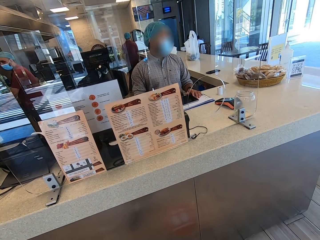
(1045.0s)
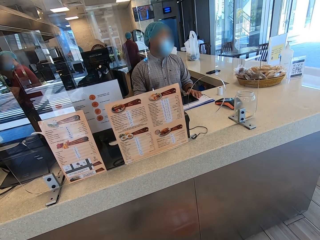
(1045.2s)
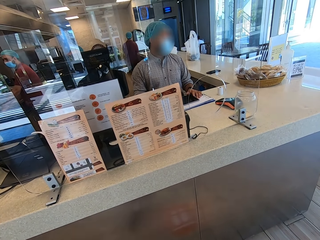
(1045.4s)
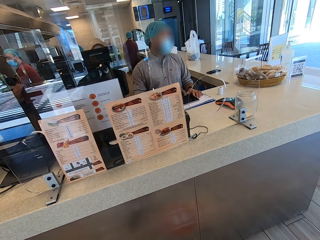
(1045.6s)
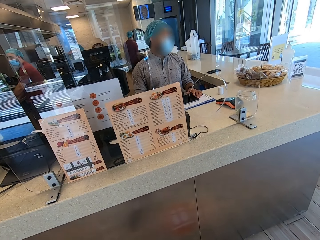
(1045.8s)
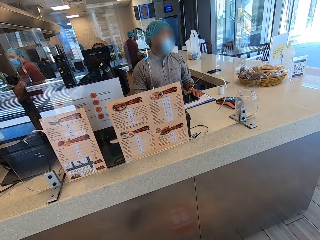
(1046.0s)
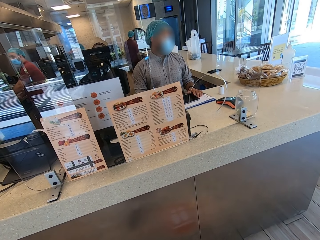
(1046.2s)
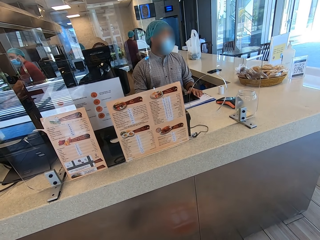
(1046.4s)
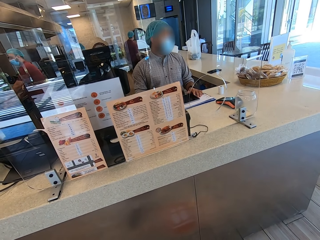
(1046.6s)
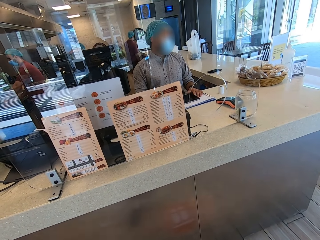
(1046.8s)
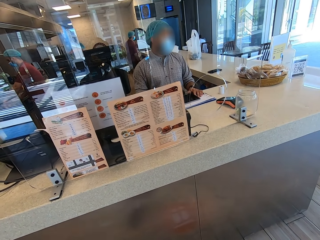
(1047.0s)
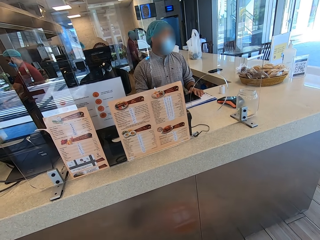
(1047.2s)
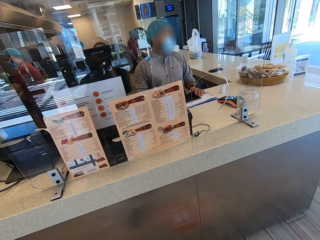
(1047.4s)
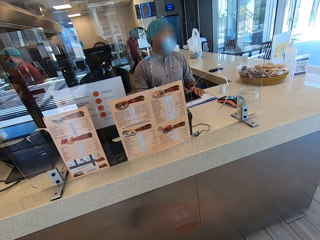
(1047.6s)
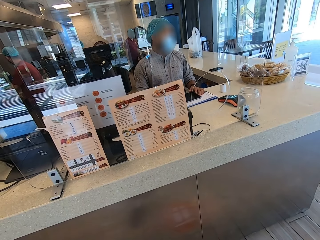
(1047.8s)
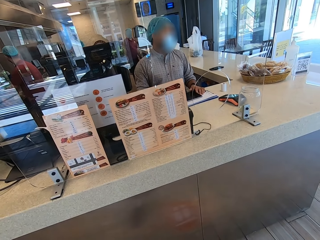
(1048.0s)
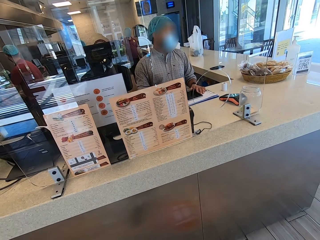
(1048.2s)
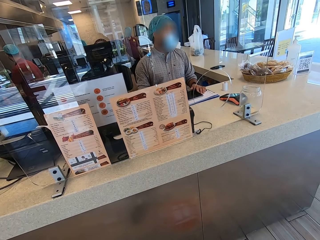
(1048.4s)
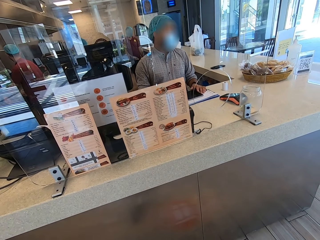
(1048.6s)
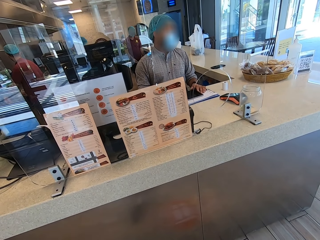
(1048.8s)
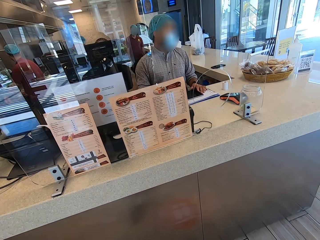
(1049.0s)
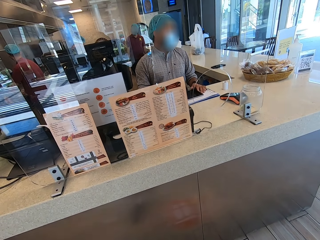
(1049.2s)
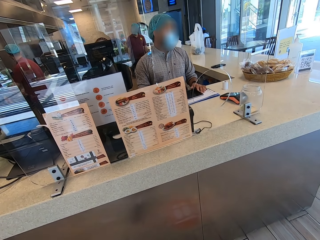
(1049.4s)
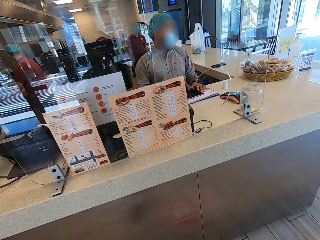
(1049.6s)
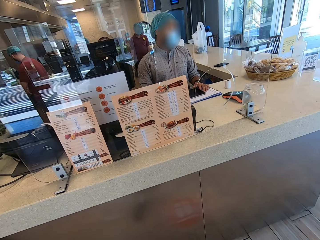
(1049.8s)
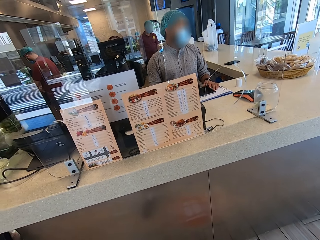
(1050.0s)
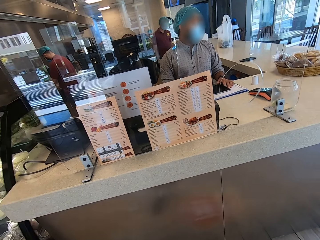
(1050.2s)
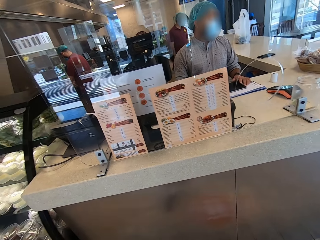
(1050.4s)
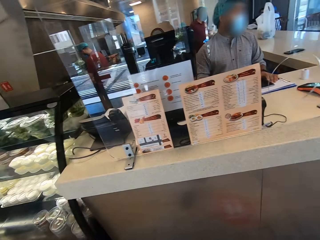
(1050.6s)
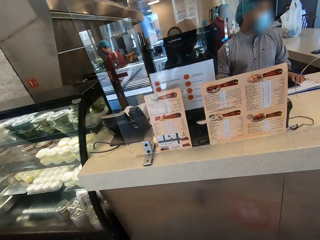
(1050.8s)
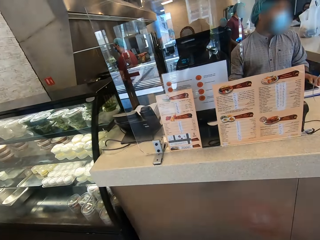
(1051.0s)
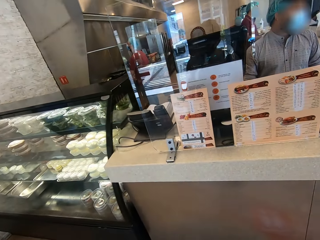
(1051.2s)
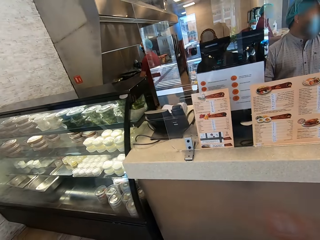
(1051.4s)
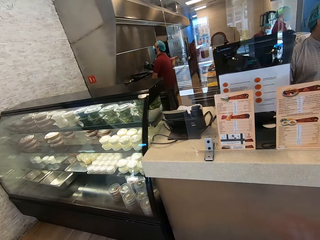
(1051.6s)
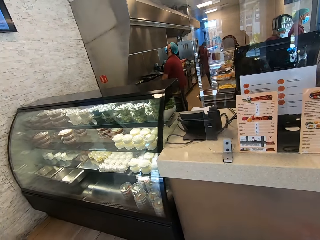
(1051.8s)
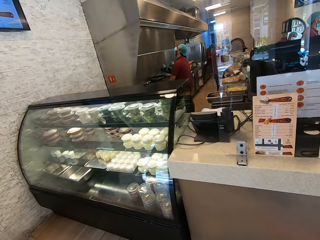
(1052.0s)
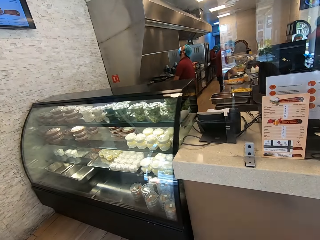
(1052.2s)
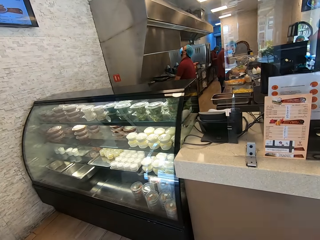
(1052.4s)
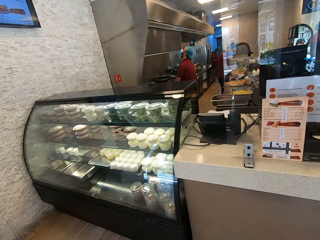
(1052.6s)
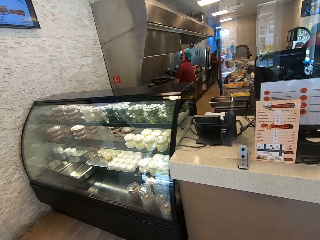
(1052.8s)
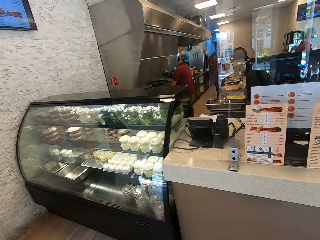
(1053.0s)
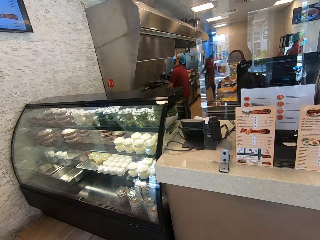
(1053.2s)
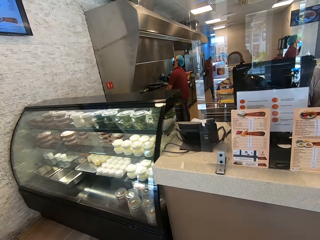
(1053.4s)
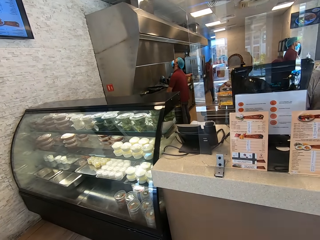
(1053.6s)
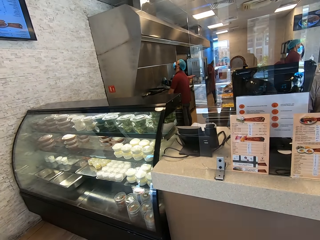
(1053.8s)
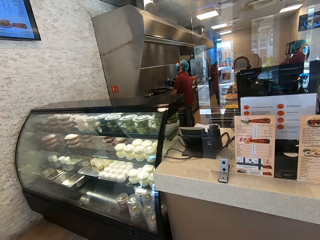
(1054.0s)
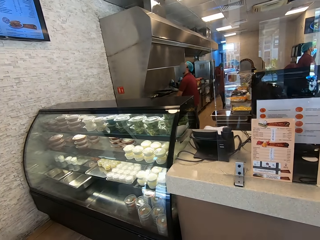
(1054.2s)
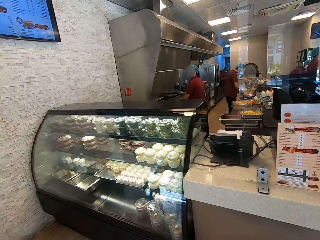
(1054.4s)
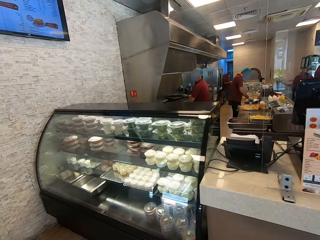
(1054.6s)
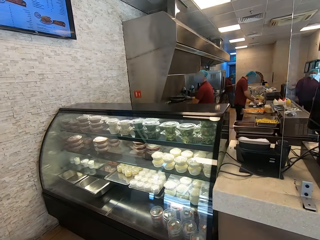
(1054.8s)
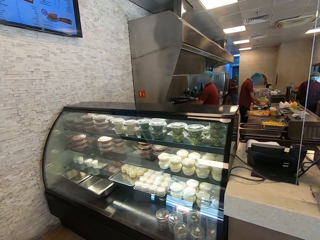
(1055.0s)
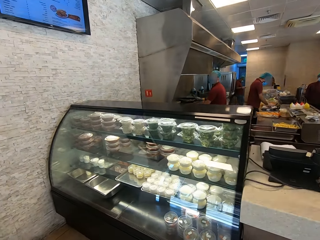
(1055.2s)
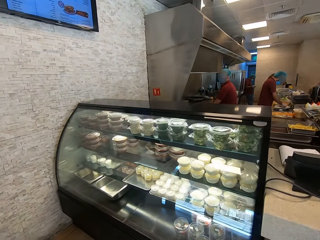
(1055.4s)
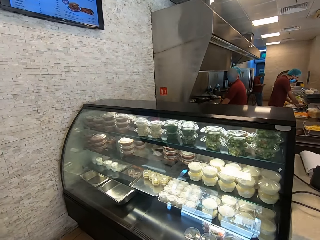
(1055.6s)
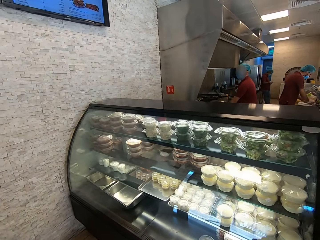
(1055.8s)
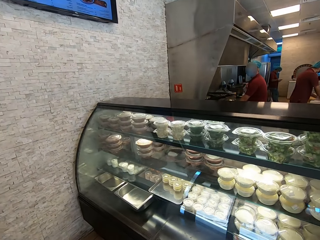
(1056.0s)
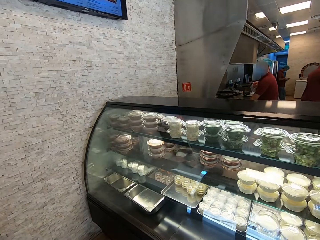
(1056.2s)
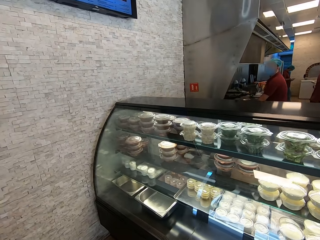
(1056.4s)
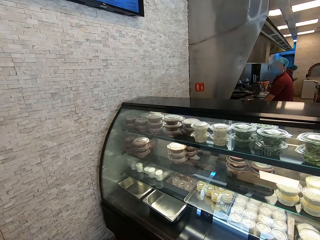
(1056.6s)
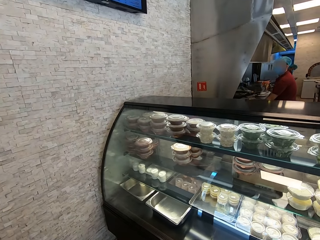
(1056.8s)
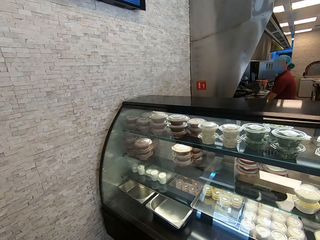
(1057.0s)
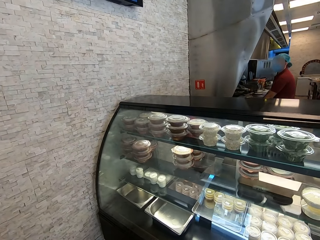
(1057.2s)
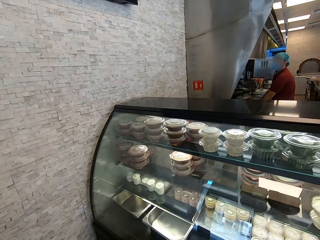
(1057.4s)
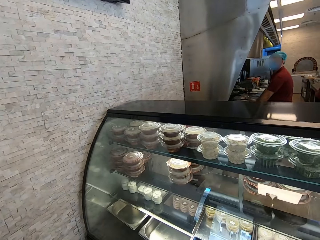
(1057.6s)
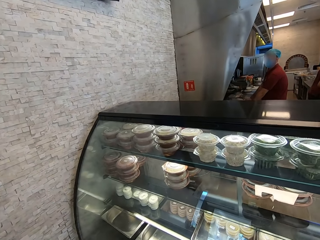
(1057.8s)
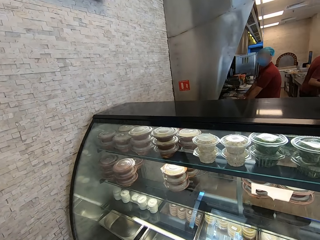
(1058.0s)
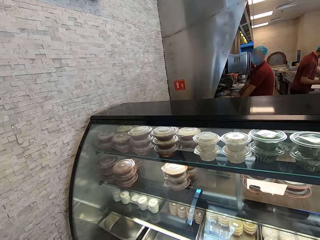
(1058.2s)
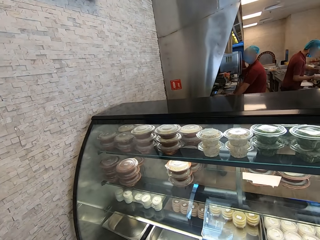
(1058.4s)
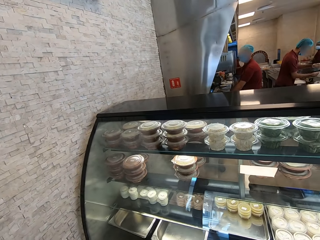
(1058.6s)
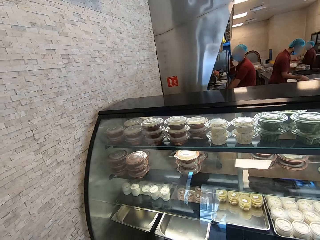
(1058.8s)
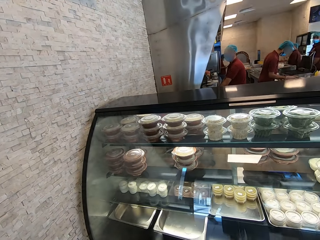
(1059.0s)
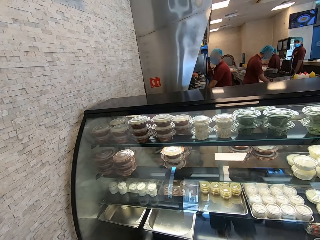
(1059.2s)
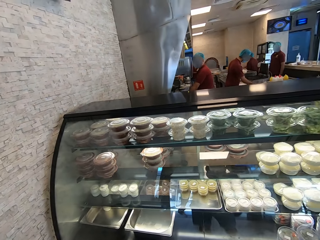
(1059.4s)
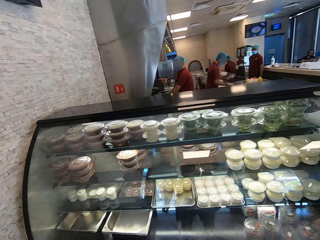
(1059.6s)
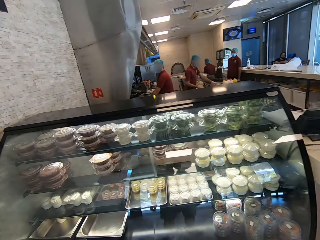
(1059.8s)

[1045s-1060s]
The camera wearer walks around a restaurant. They look around the restaurant. They walk around the restaurant.

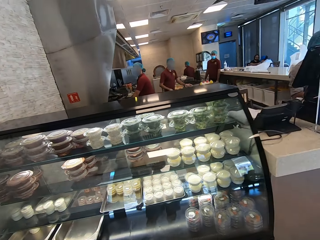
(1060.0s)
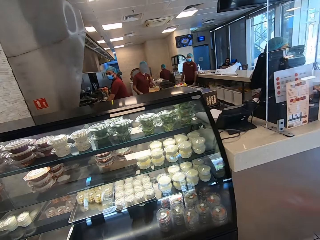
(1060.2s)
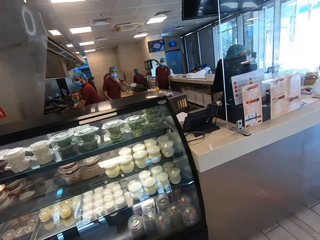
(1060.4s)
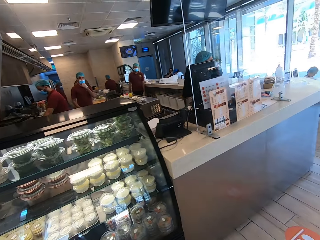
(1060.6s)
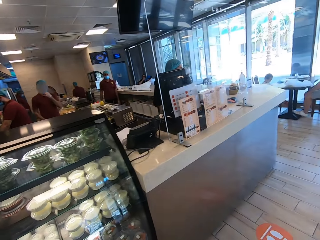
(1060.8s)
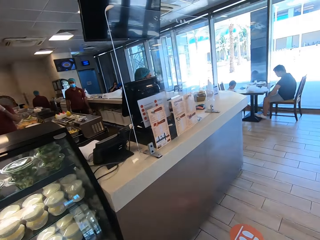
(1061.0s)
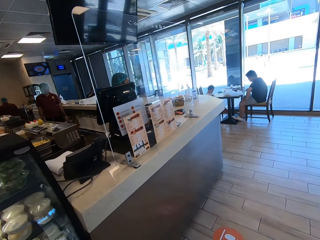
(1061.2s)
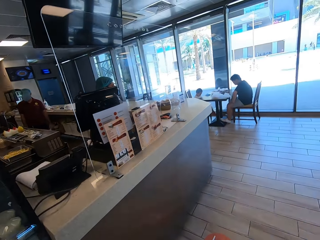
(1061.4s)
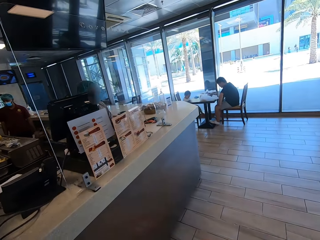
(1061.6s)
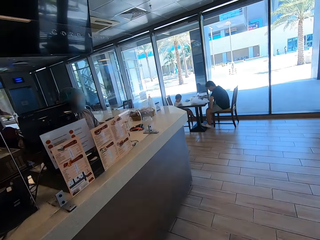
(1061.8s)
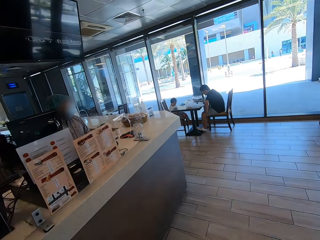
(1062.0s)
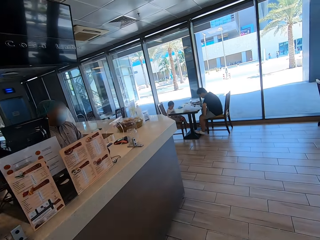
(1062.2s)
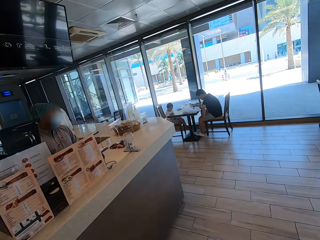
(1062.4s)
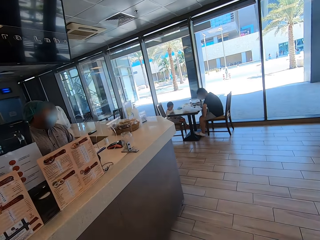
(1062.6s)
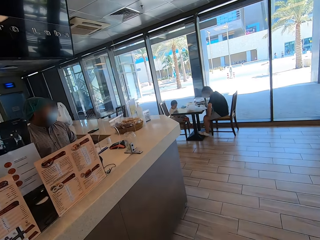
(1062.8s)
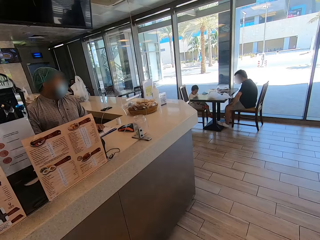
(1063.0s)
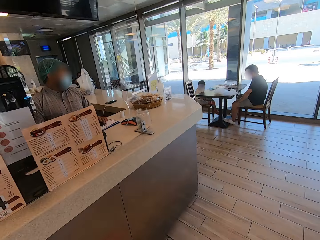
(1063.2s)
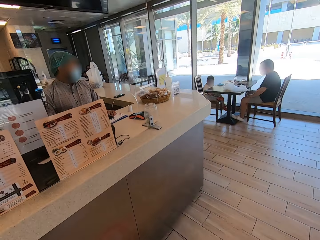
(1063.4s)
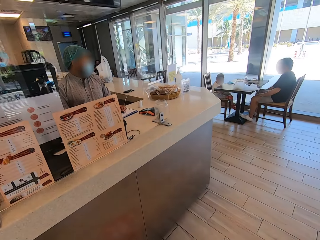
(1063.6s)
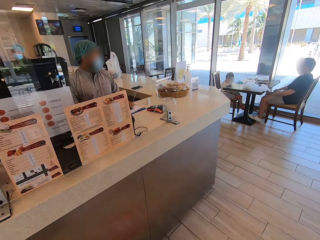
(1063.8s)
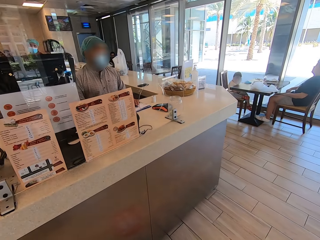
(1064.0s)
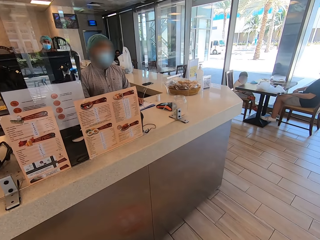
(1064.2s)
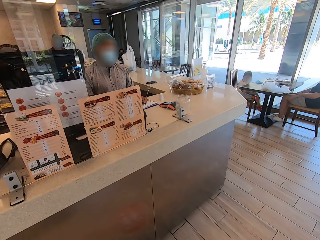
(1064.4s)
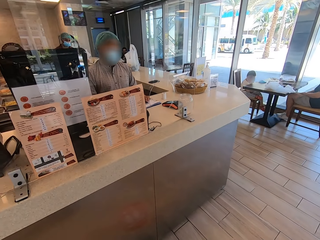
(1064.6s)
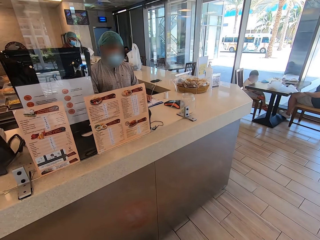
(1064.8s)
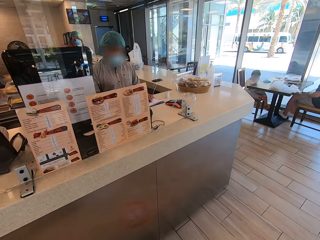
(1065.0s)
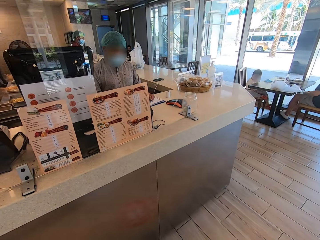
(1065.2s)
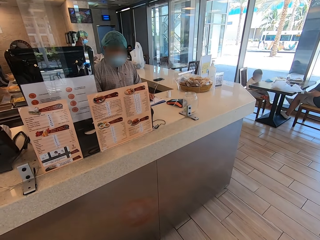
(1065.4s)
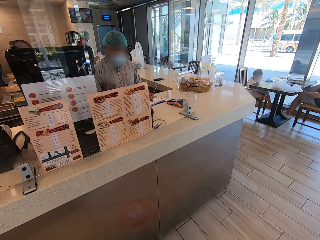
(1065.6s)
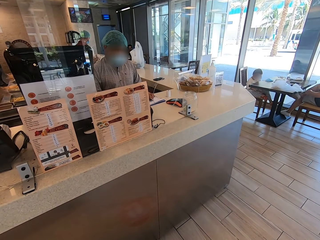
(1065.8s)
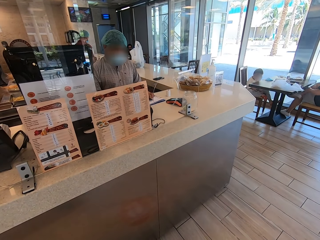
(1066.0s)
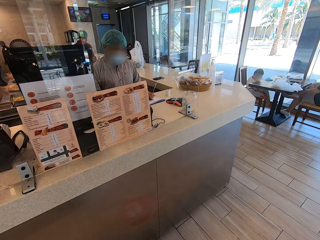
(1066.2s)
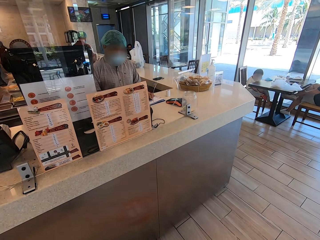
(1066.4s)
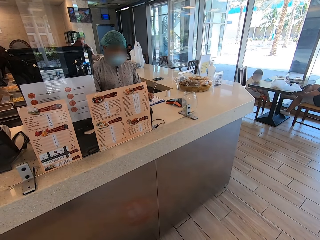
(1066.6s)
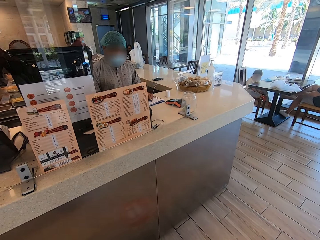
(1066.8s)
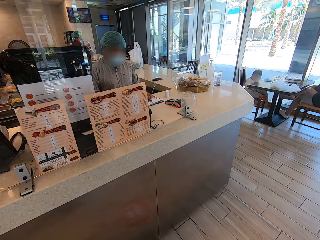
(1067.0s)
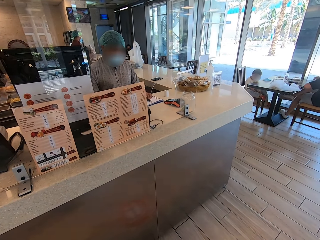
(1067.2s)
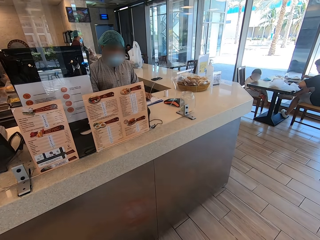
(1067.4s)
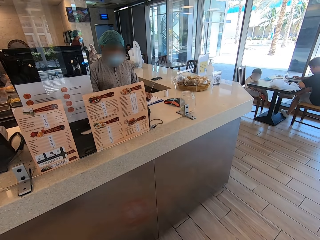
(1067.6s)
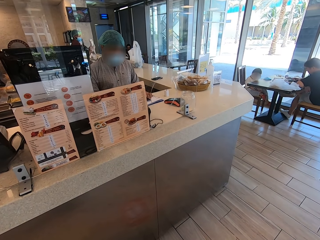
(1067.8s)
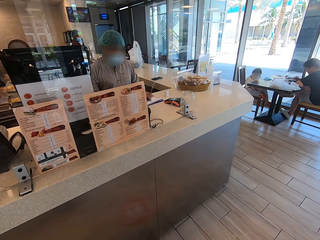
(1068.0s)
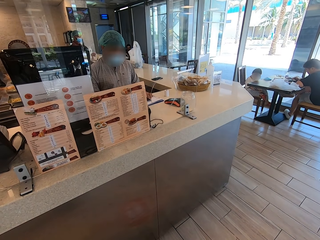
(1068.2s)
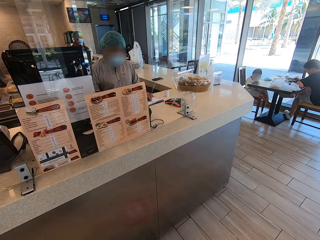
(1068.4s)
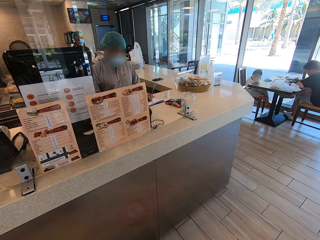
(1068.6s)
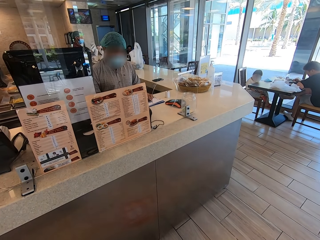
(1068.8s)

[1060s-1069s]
The camera wearer looks around a restaurant.
